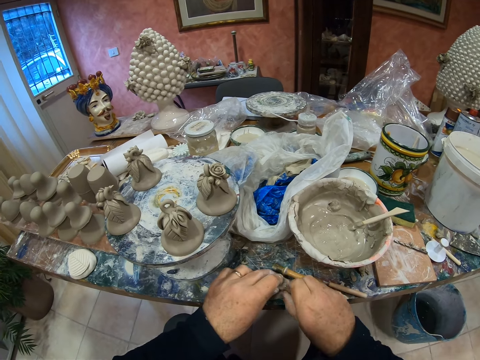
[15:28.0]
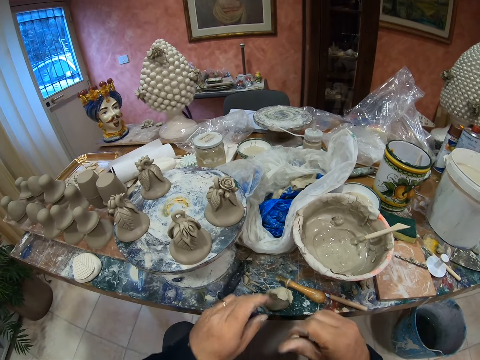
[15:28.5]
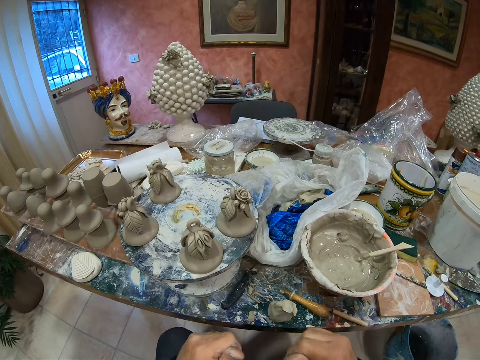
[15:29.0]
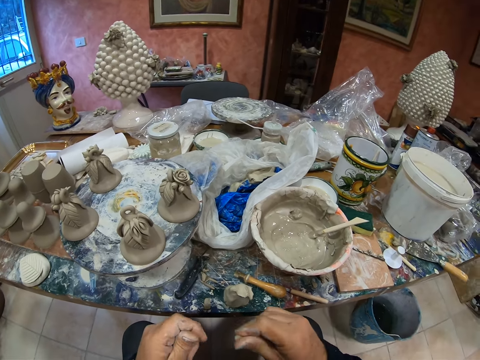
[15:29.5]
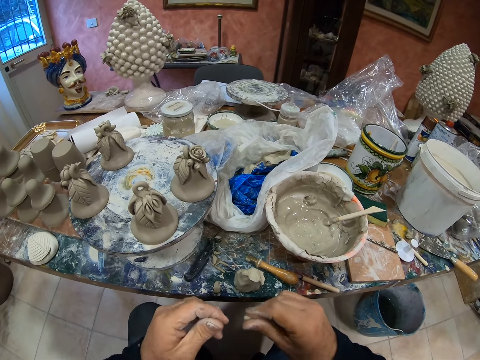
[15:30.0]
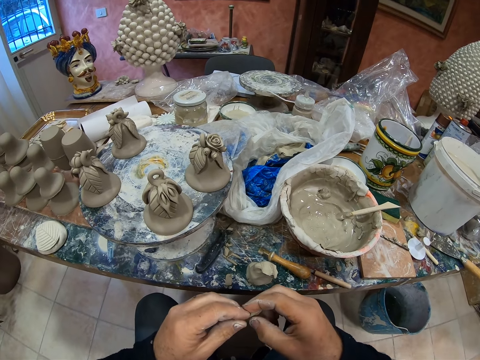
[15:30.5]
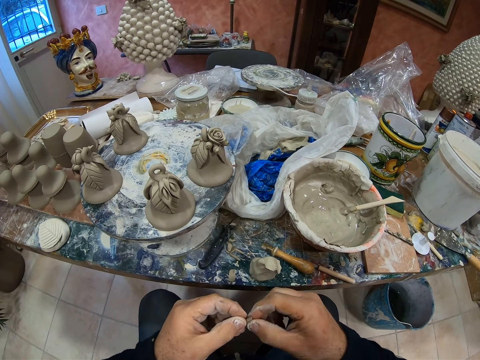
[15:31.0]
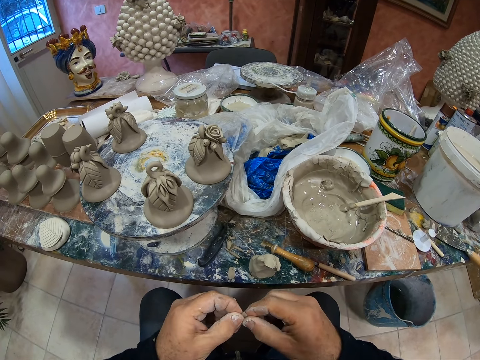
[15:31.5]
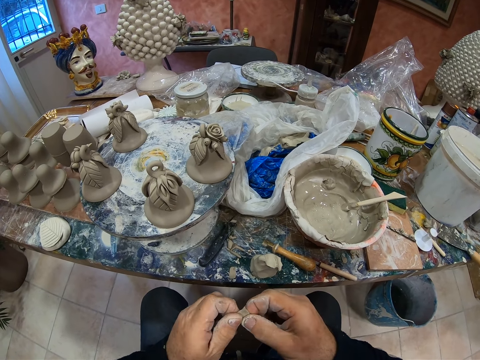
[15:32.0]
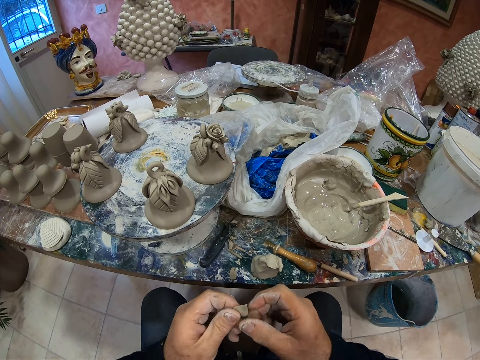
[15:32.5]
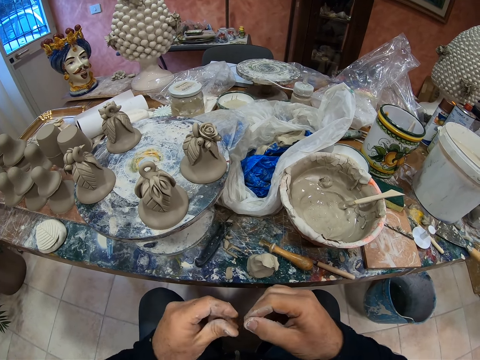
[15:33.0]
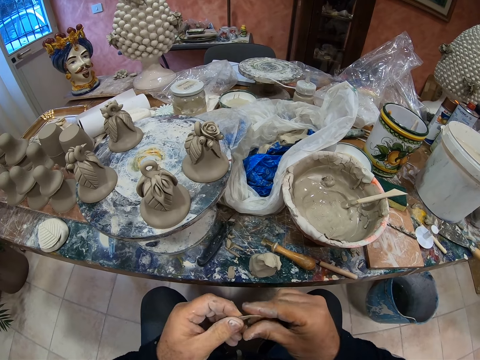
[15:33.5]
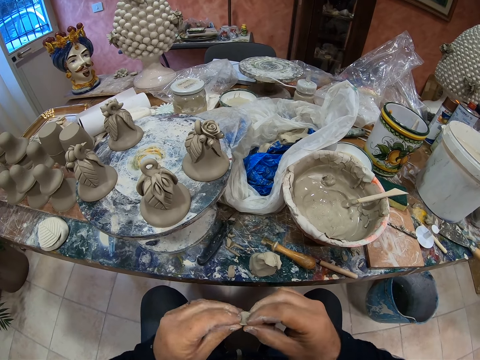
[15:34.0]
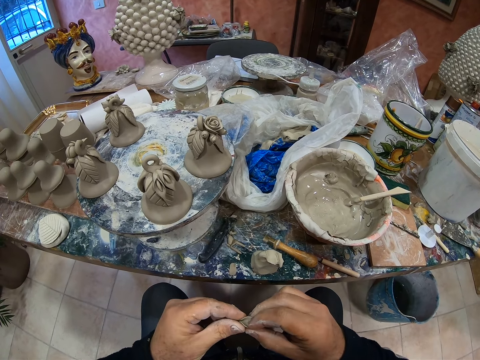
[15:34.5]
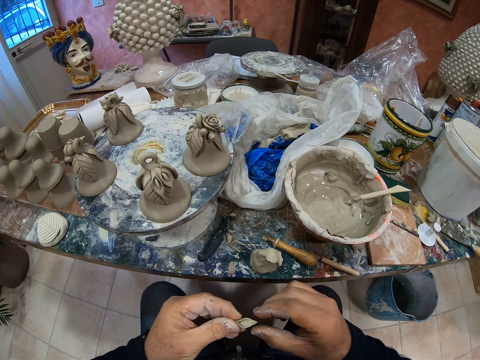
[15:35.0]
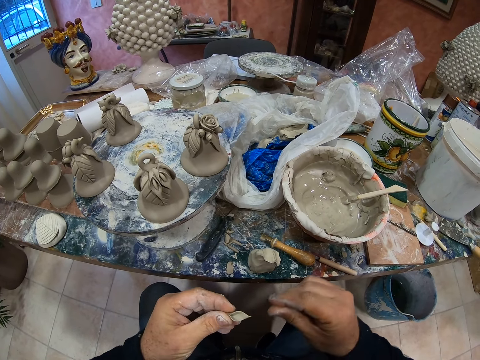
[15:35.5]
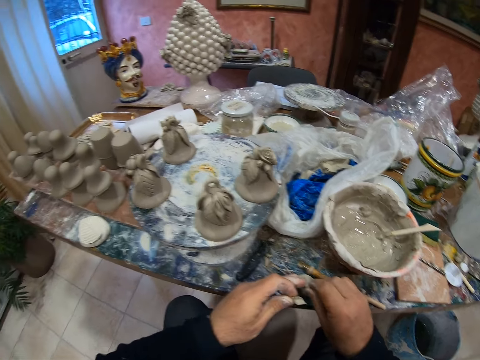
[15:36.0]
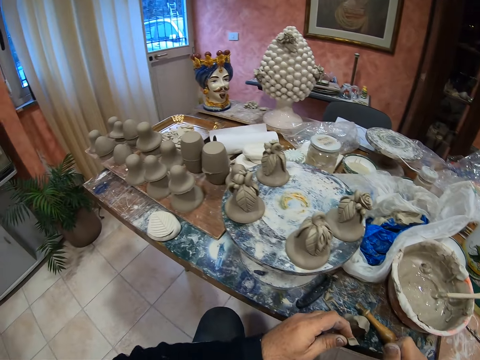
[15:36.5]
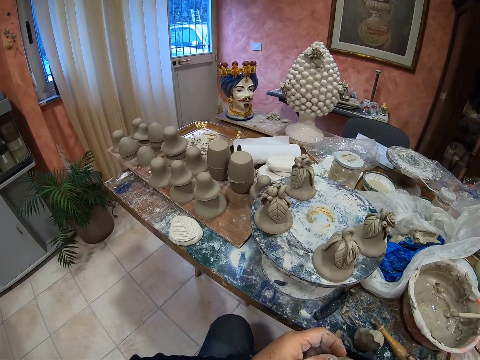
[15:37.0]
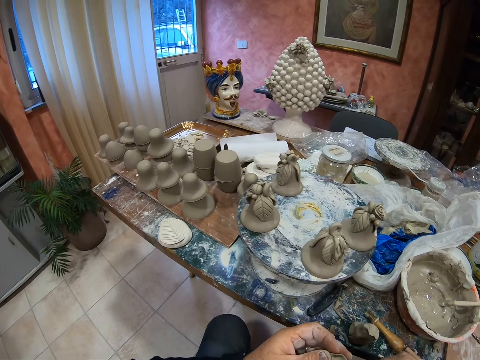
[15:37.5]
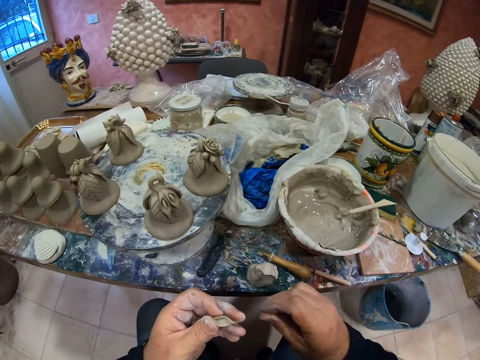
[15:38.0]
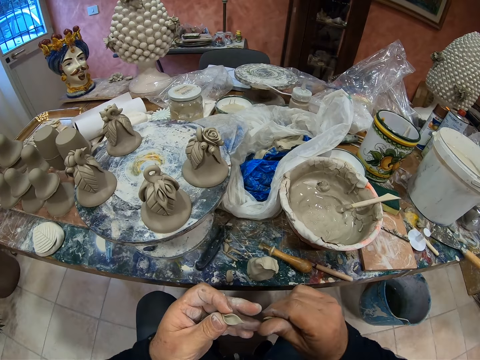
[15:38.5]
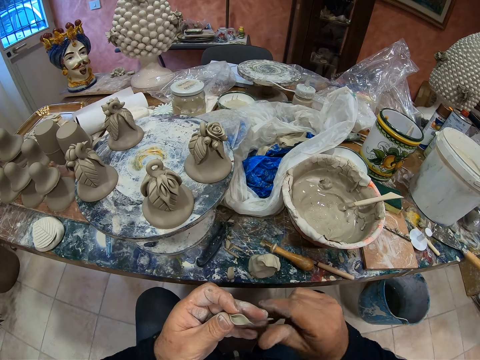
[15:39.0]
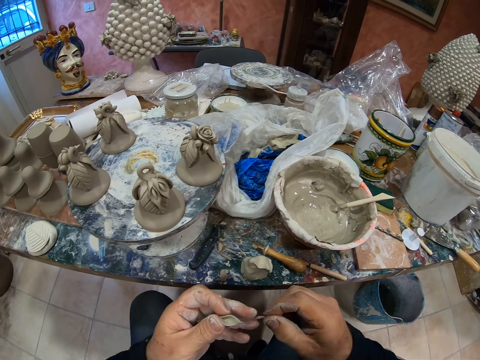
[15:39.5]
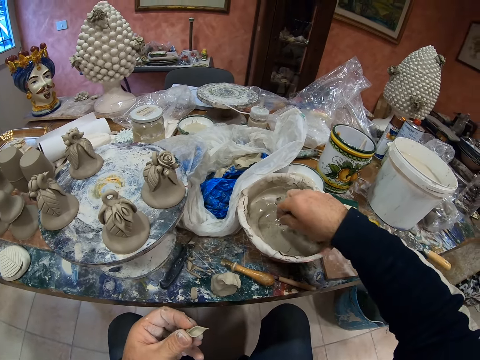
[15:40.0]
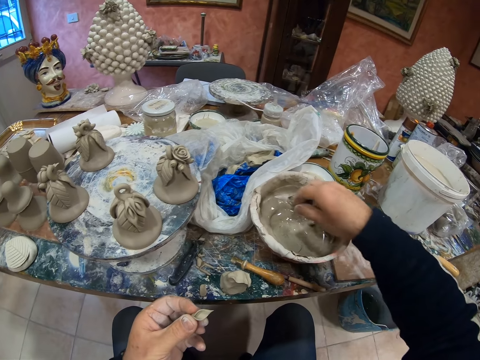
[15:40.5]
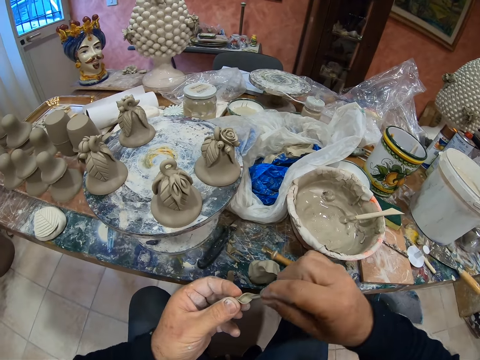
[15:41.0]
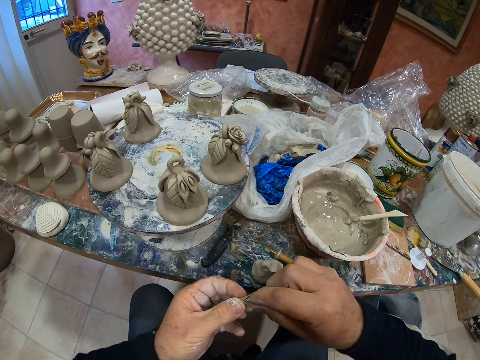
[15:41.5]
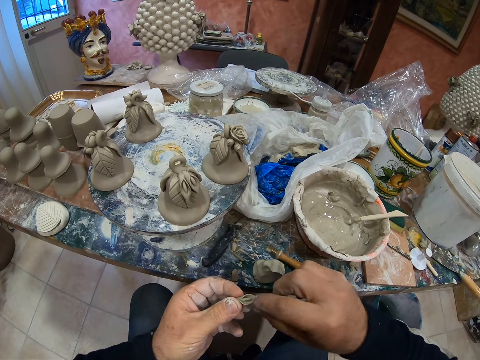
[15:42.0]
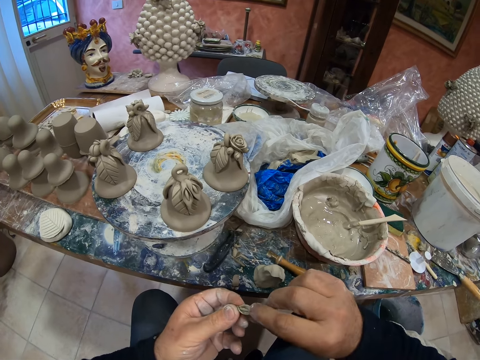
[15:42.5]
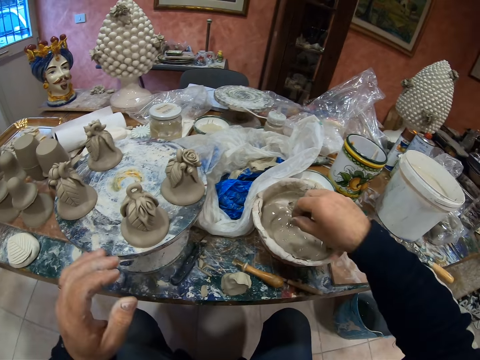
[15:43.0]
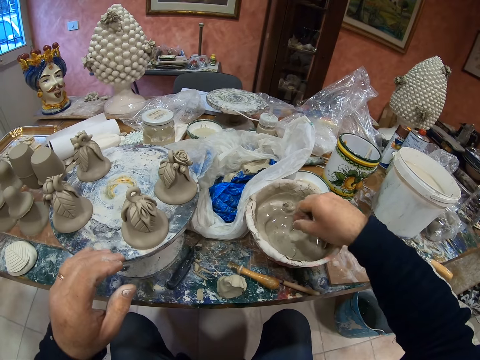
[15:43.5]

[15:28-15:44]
The camera wearer takes the paste. He molds the paste with his hands. He dips the paste in the cement mixer.

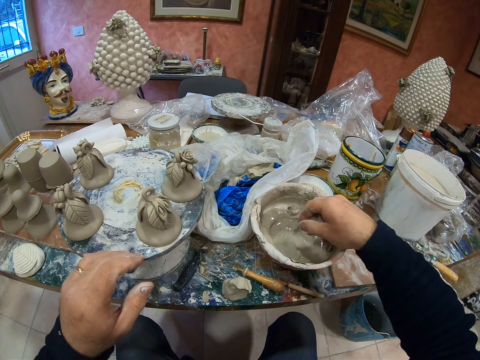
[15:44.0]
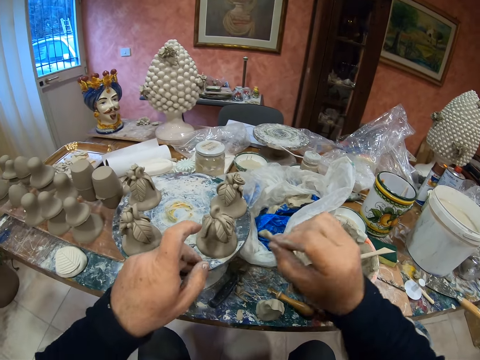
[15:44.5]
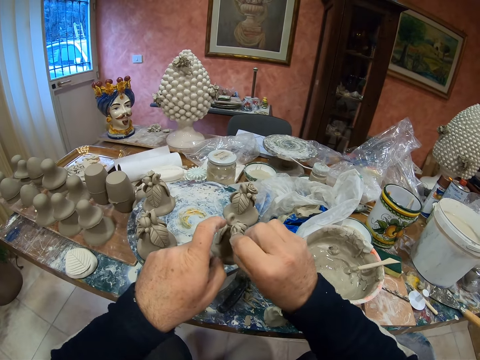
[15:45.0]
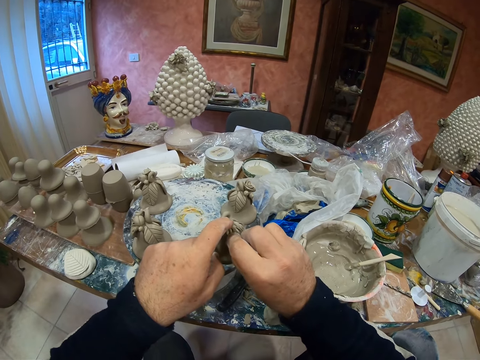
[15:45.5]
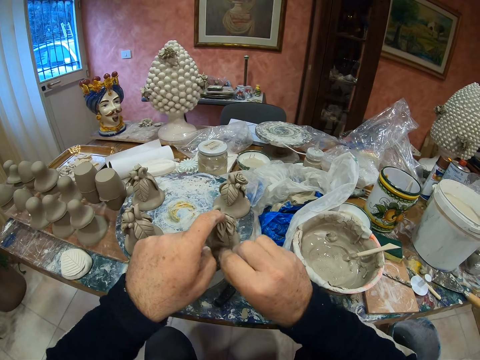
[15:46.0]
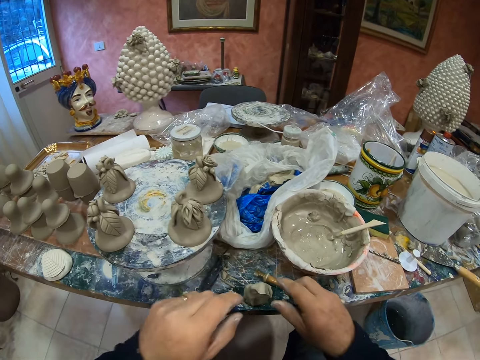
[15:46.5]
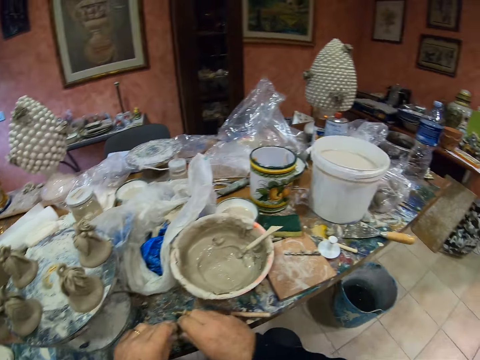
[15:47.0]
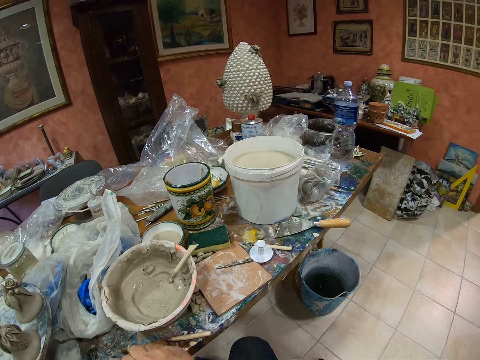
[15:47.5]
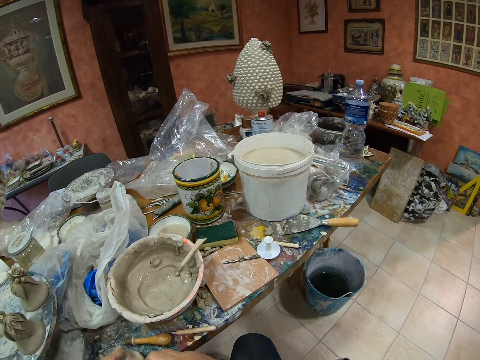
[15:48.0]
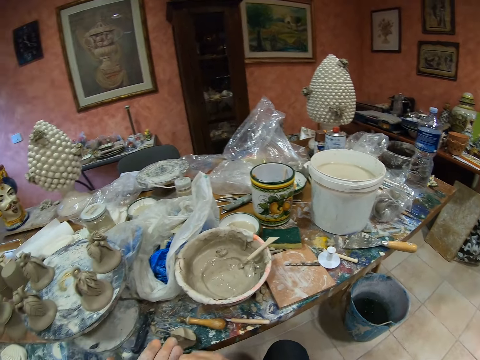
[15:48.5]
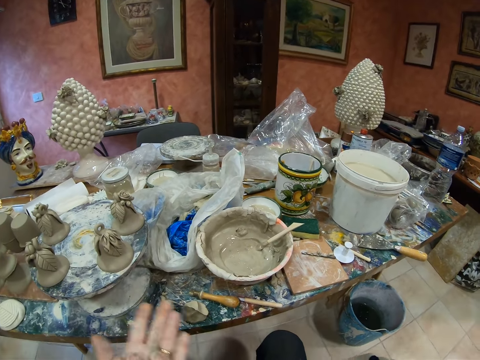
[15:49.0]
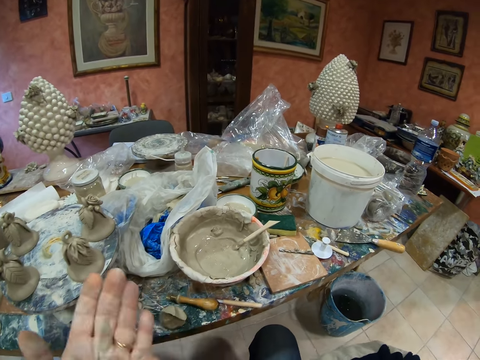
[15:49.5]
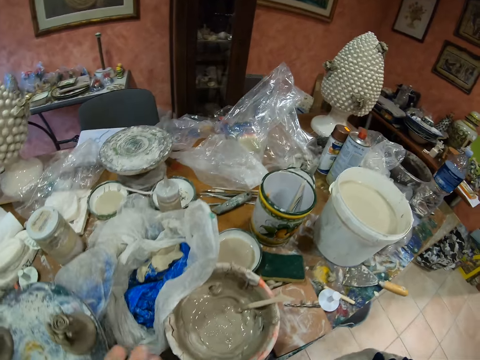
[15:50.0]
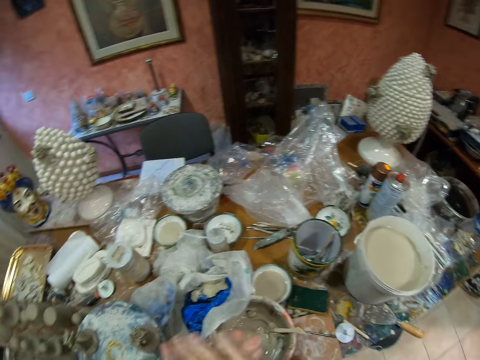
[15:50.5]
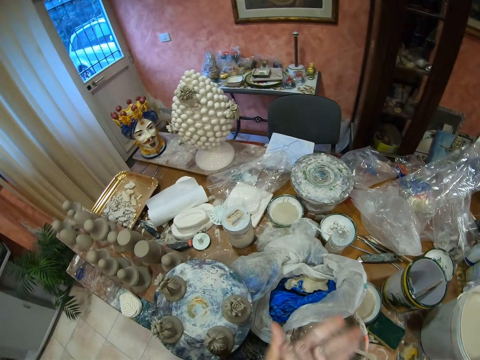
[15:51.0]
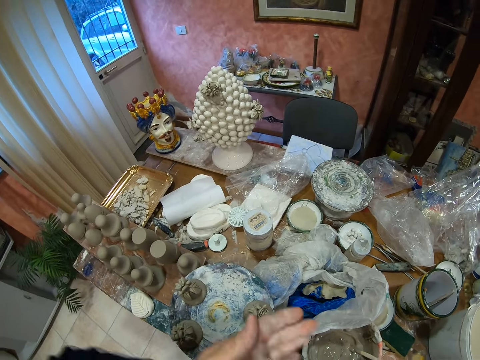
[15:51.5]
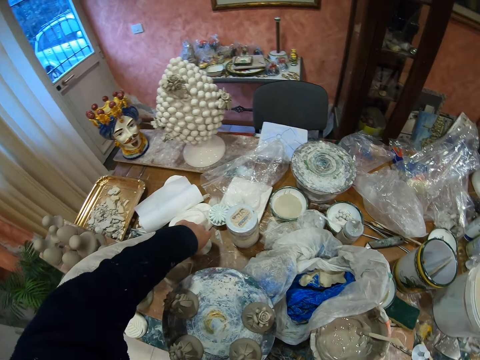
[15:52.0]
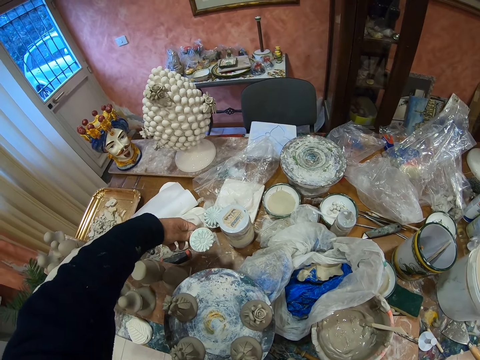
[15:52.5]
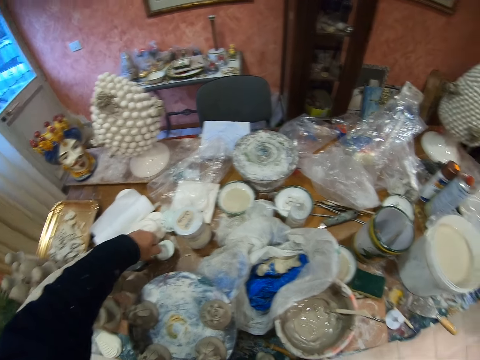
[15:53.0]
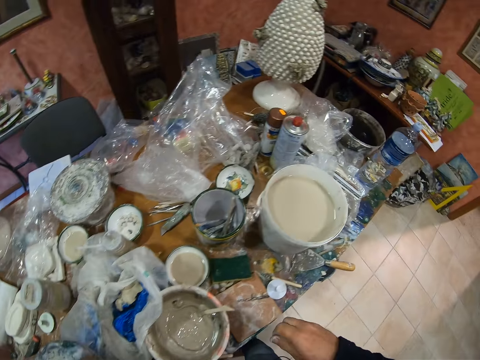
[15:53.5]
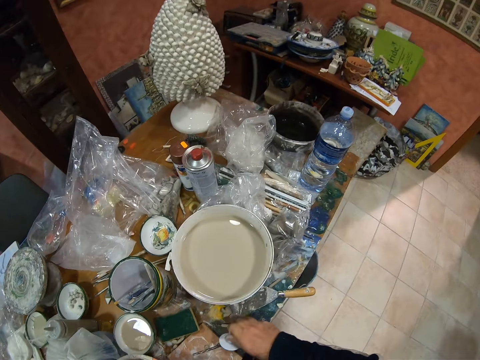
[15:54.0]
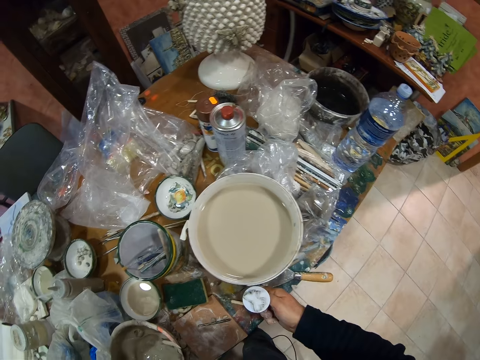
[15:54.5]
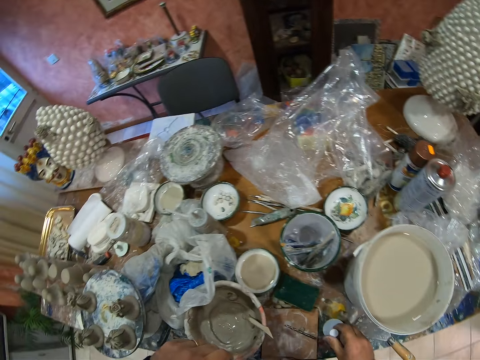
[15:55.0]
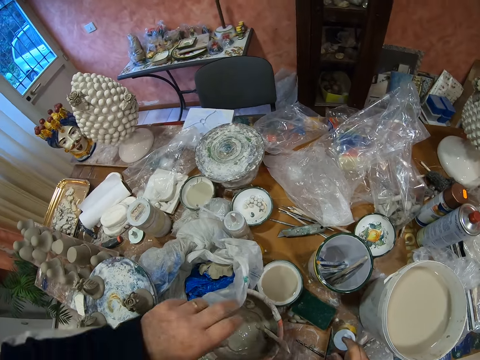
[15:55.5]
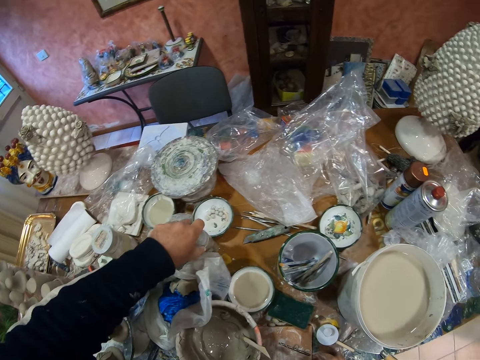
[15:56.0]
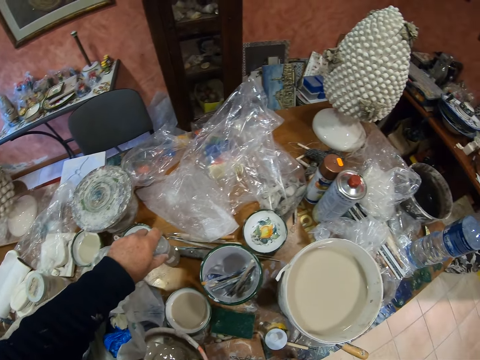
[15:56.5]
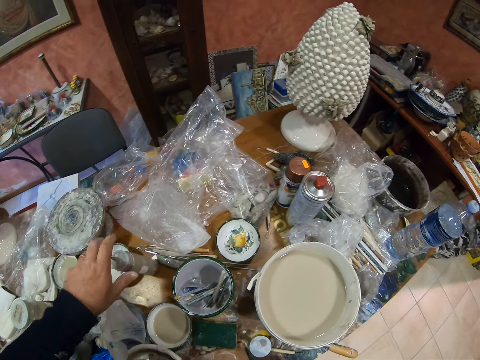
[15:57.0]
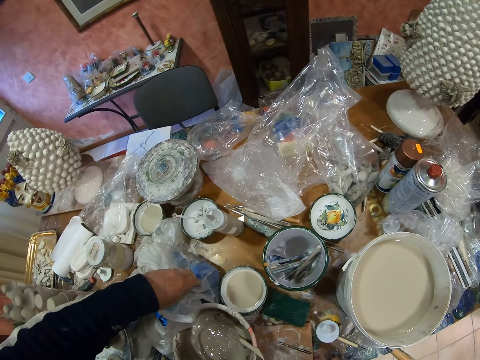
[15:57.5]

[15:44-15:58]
The camera wearer fixes the paste or clay in the statue. He takes the paste. He molds the clay. He rolls the paste with his hands. He picks up something. He drops something. He touches something on the table. He moves a spray.
